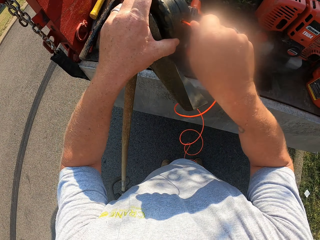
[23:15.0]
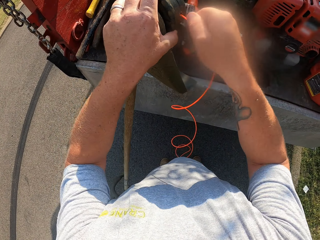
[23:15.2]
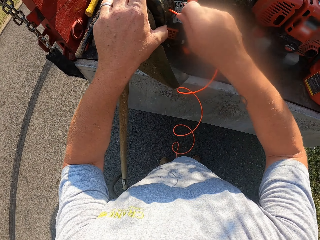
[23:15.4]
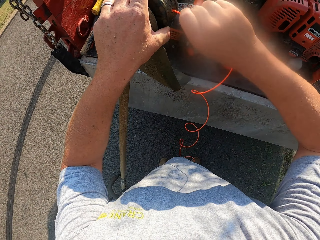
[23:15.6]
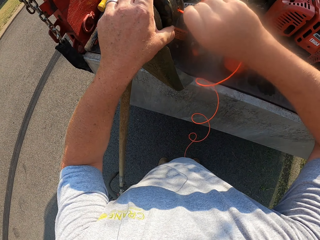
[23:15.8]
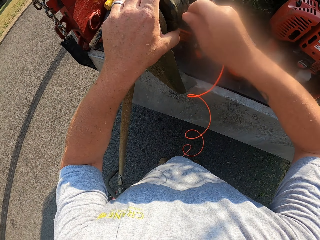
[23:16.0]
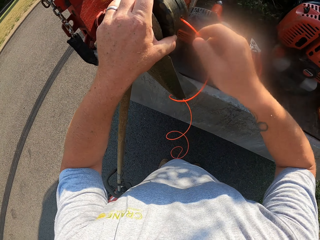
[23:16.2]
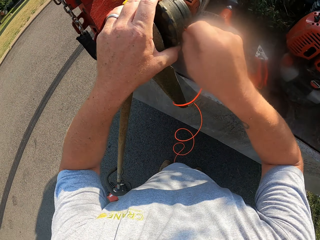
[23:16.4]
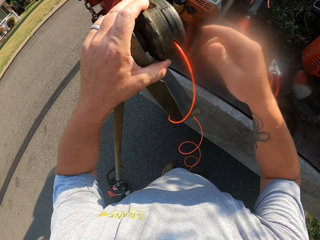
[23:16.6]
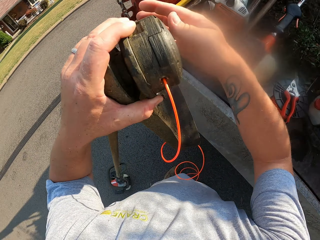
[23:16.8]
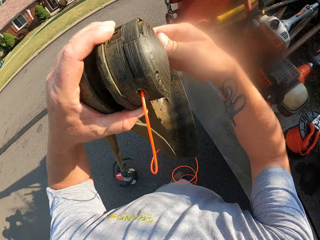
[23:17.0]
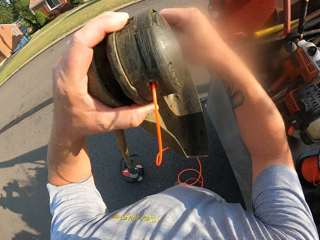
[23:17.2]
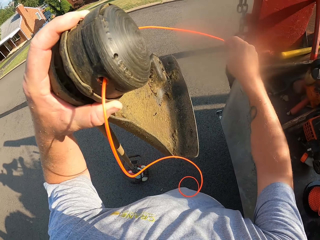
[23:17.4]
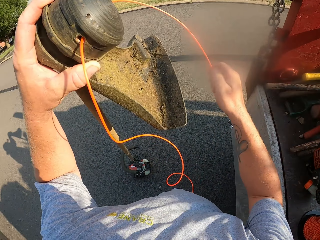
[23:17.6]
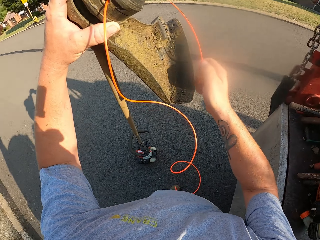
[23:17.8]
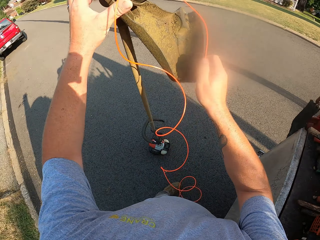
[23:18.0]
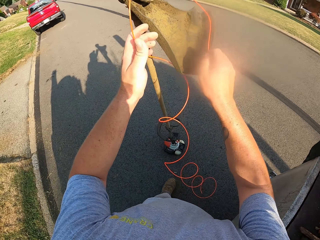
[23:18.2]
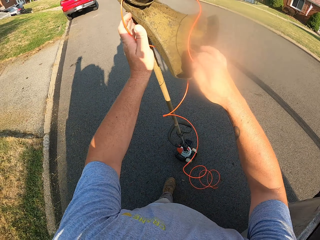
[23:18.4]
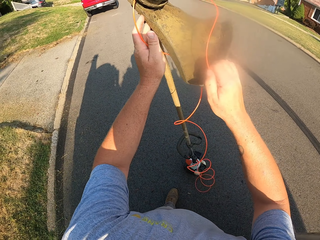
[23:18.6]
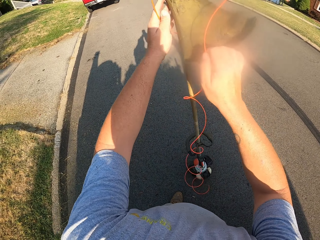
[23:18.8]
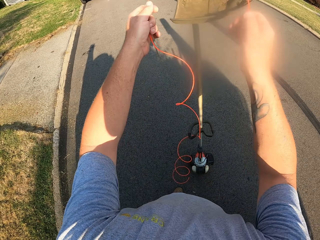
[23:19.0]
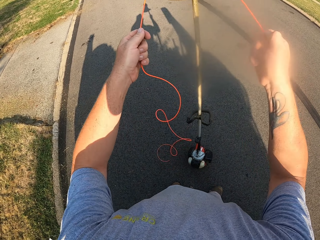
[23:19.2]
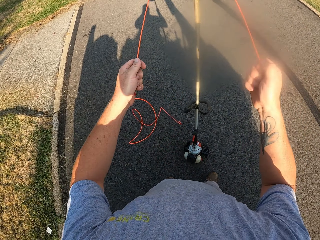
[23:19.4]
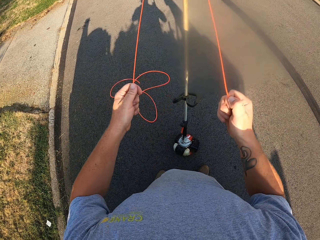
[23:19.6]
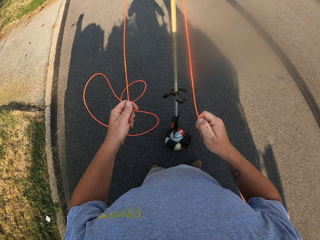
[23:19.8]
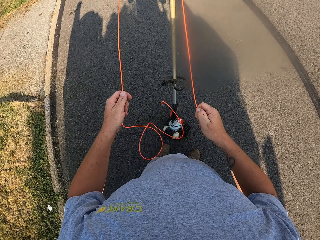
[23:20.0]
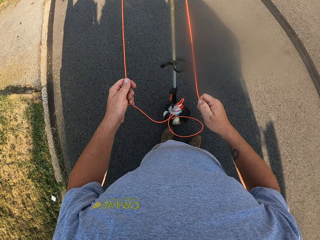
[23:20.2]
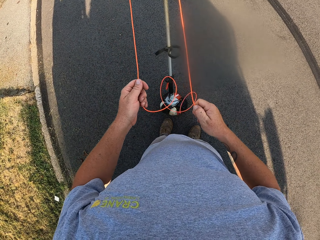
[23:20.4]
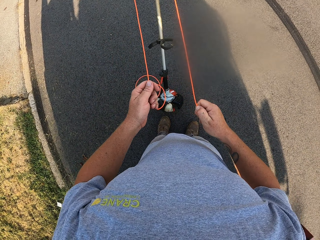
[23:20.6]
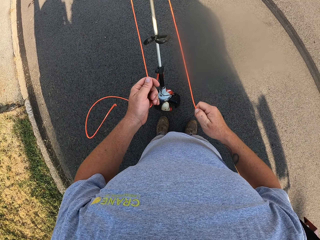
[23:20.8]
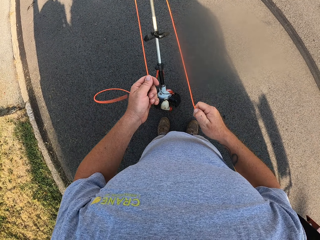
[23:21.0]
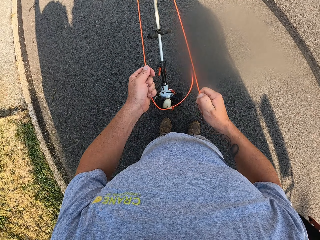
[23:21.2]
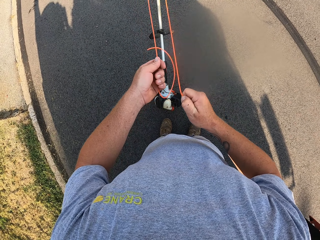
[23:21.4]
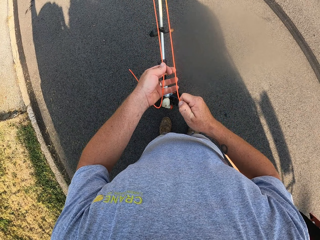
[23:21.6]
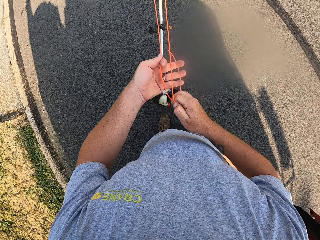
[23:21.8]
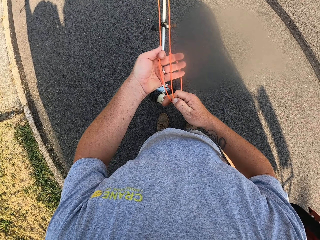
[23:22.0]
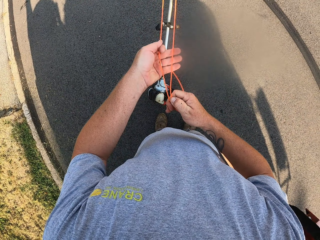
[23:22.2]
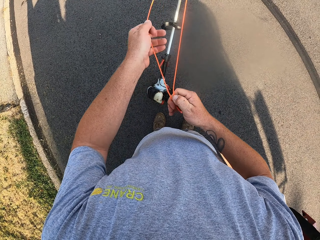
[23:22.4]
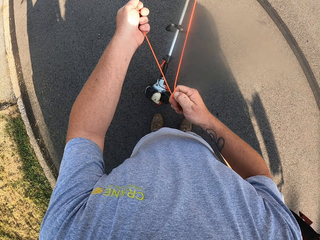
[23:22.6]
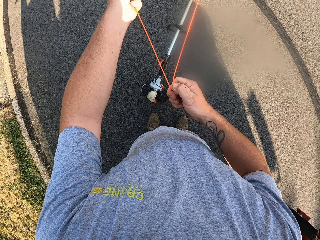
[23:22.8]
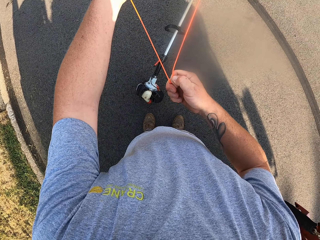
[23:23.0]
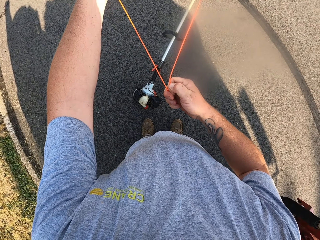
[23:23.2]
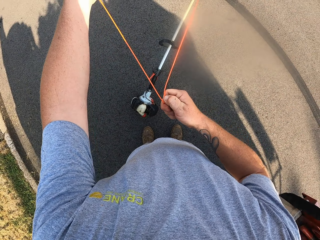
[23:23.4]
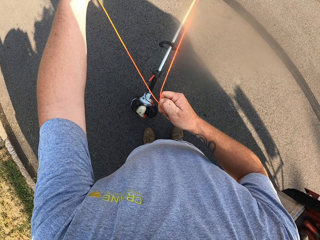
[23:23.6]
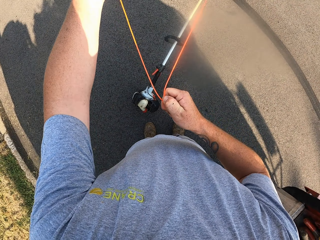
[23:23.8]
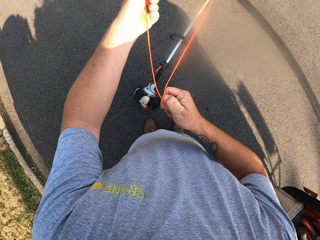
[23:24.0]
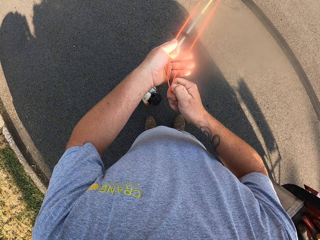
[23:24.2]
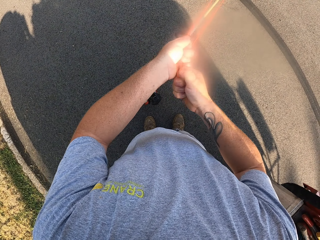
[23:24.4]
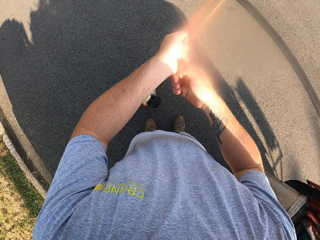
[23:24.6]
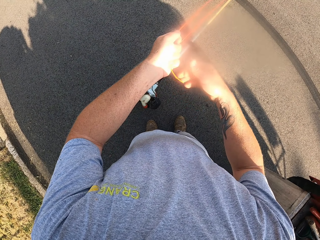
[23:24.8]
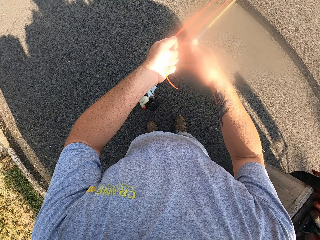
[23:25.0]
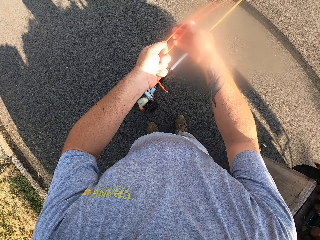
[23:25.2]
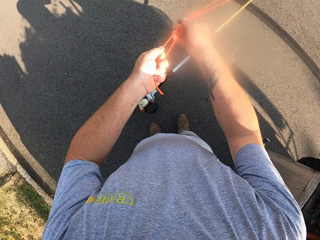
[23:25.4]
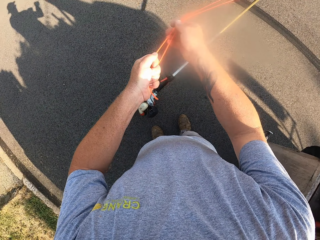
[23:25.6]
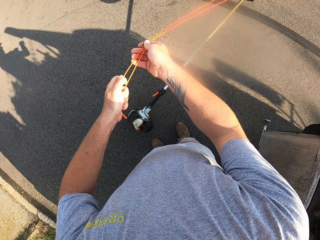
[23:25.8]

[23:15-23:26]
The camera wearer pulls the rope with the right hand. They hold the rope with both hands.

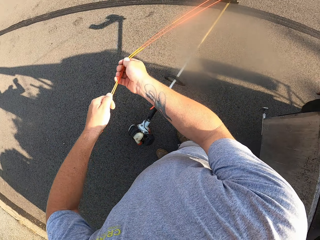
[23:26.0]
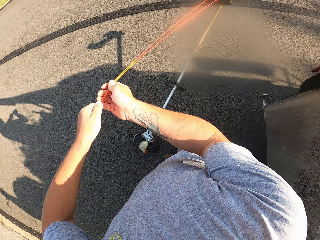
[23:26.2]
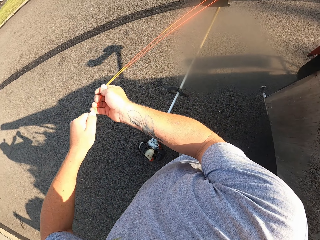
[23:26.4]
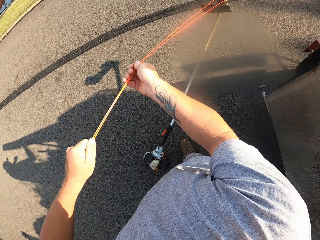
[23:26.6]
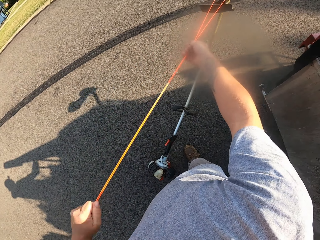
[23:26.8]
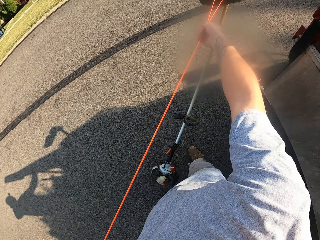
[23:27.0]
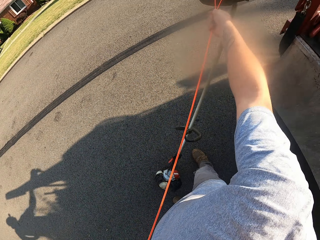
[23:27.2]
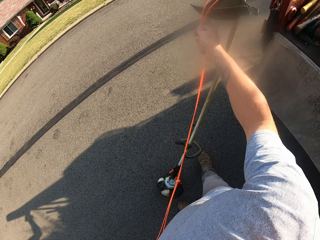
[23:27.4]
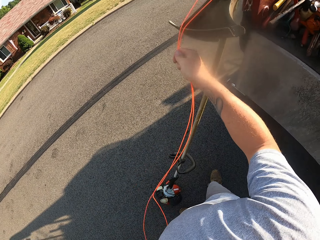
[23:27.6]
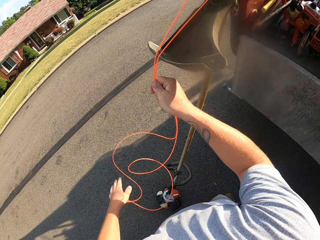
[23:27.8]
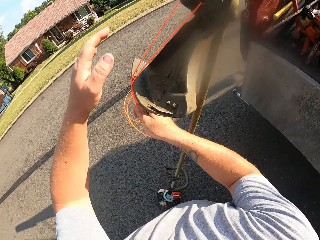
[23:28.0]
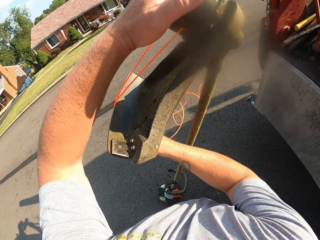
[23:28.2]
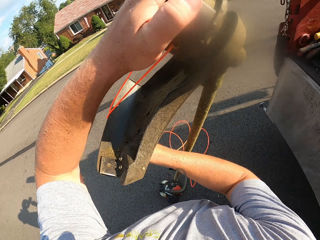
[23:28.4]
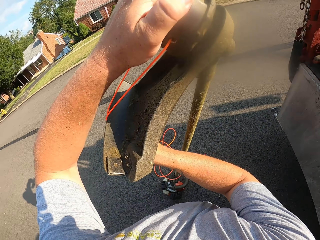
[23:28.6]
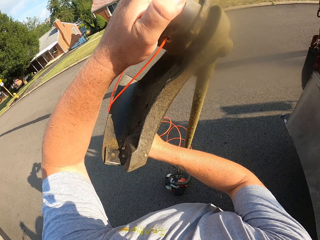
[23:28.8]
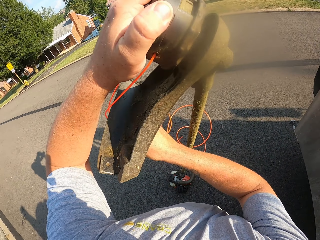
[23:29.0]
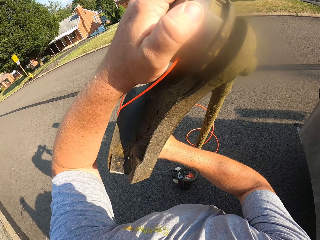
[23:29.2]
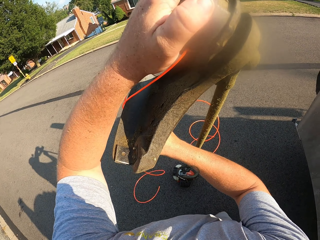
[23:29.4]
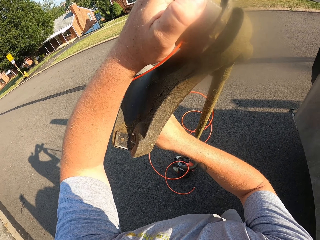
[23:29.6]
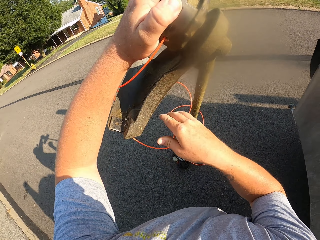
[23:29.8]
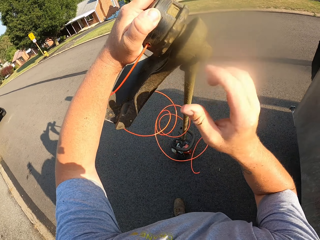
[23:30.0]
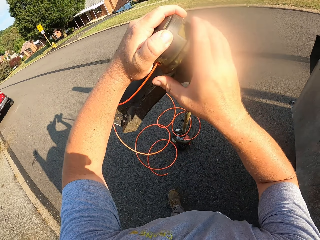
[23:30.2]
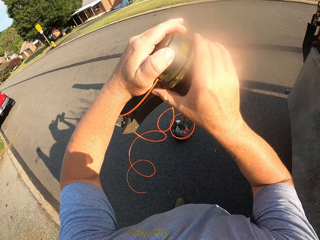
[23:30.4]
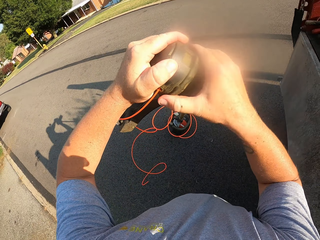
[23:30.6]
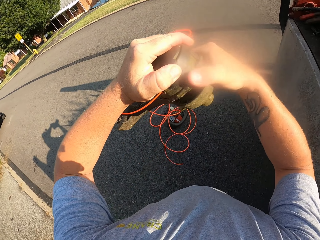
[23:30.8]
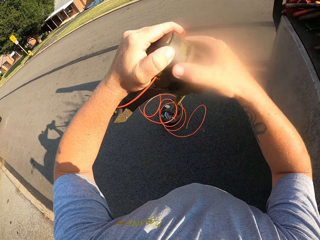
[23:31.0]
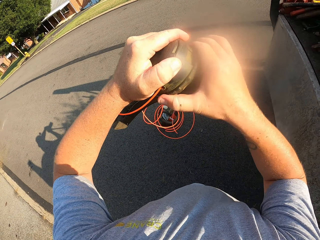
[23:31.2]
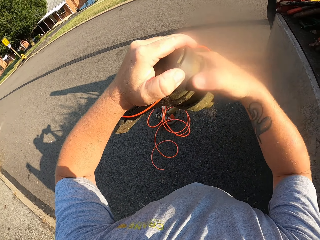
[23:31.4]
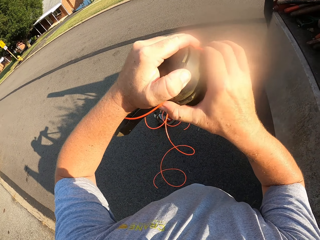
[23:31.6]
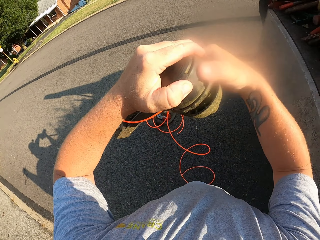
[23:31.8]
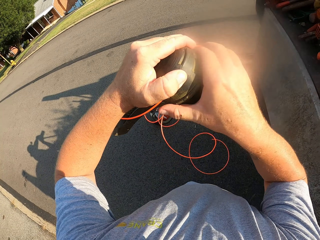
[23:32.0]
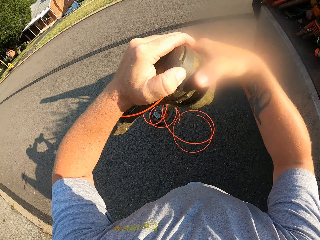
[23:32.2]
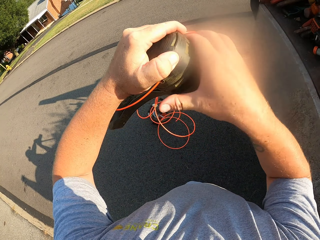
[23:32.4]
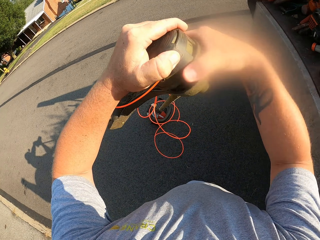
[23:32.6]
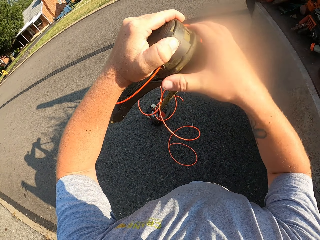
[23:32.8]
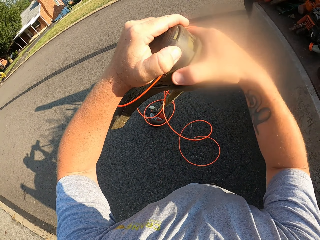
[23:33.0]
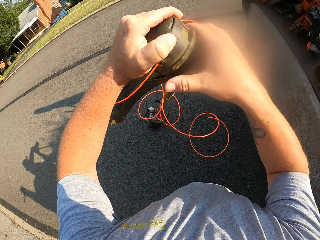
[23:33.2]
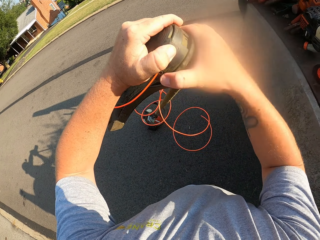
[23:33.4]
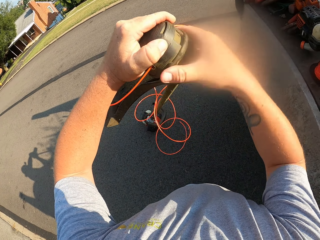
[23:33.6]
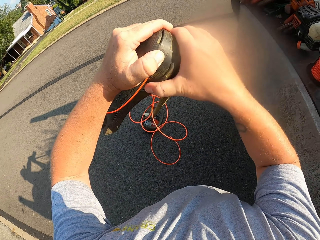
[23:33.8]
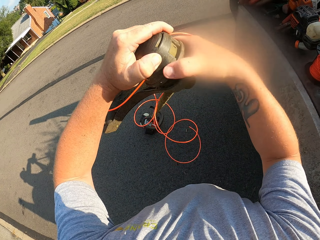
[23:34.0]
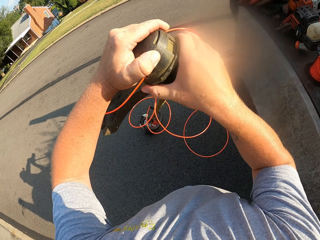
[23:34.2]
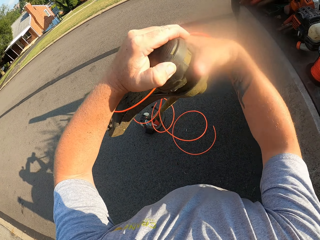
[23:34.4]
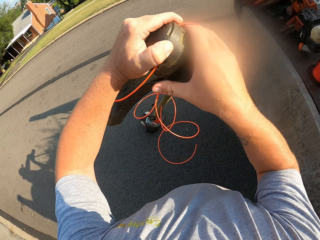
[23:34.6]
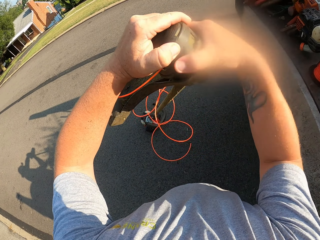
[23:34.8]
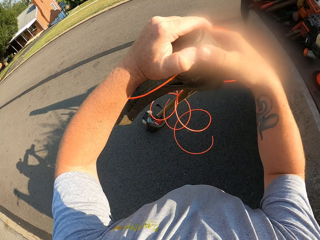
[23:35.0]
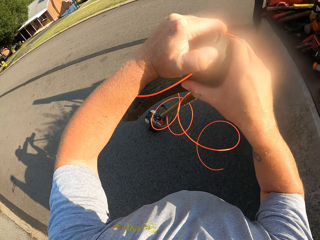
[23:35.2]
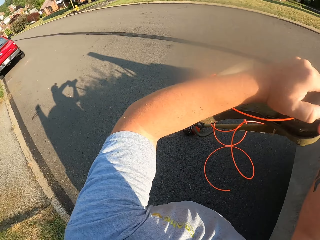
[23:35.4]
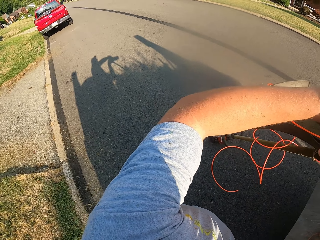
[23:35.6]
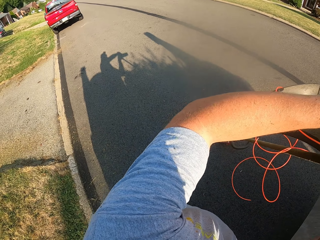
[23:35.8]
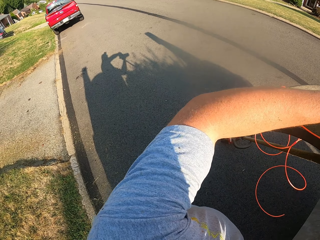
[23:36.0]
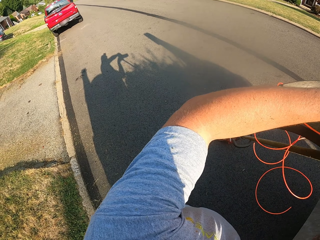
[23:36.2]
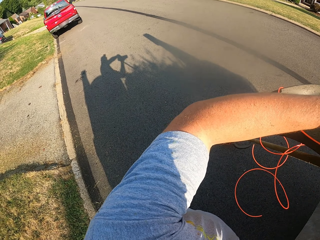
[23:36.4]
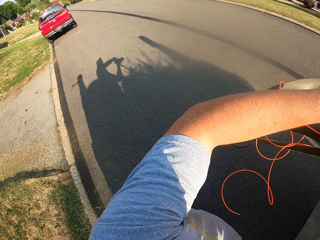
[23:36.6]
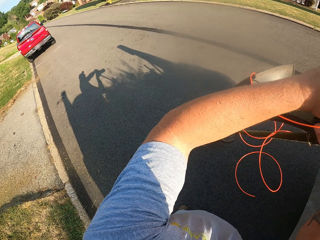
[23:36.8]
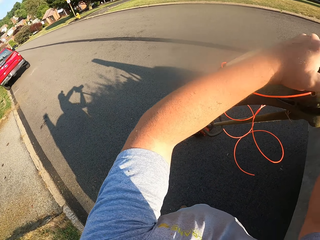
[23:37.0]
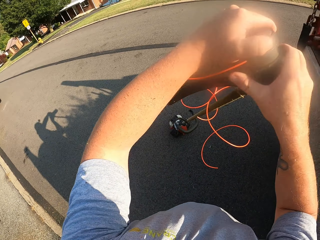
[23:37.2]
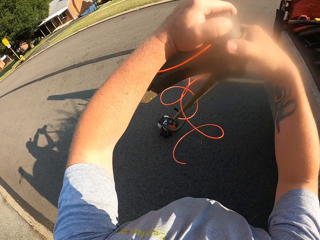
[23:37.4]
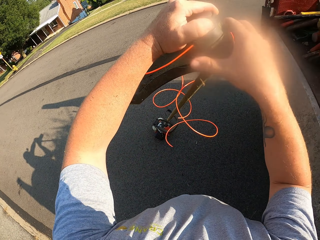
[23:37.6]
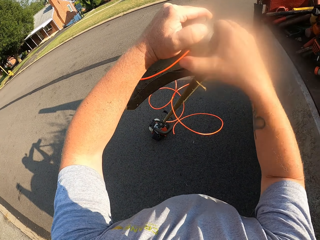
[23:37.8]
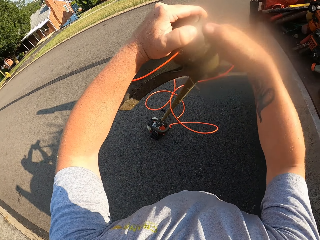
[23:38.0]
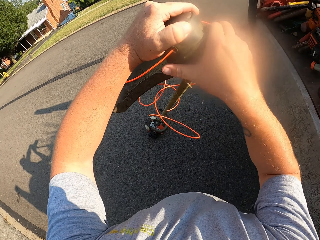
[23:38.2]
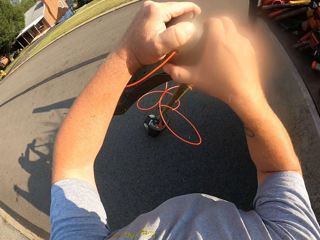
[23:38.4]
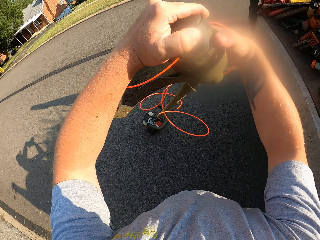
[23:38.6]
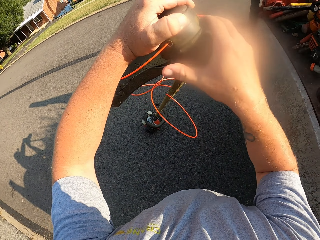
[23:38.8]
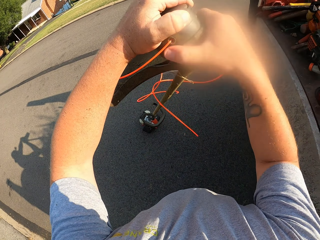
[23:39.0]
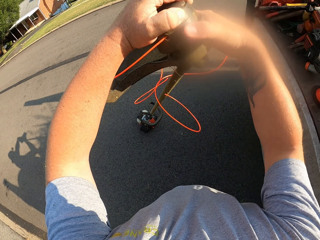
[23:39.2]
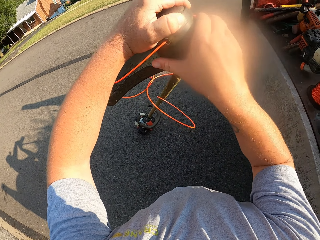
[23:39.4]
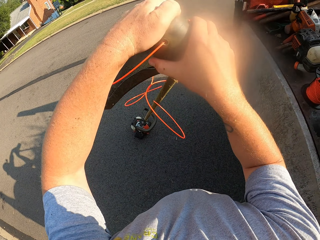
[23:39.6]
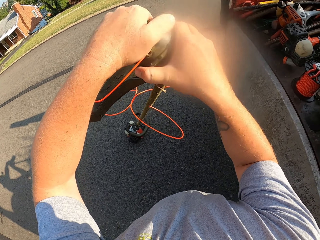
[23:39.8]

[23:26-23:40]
The camera wearer inspects the hand held mower. They tighten the hand held mower. They rotate the brush cutter. They stare at a truck. They look around. They rotate the brush cutter. They tighten the hand held mower.
